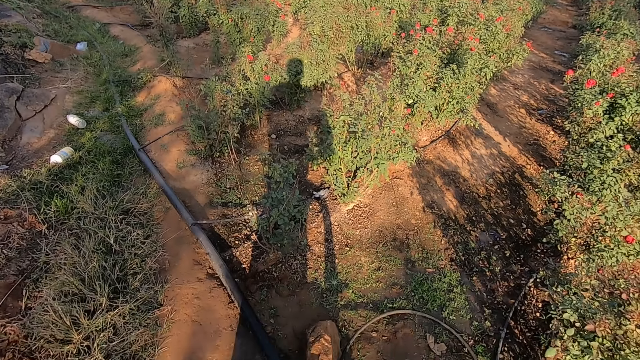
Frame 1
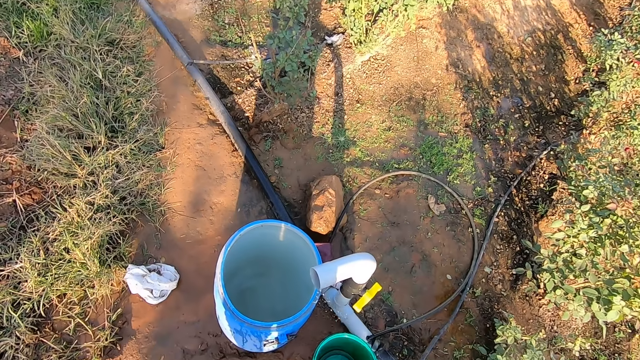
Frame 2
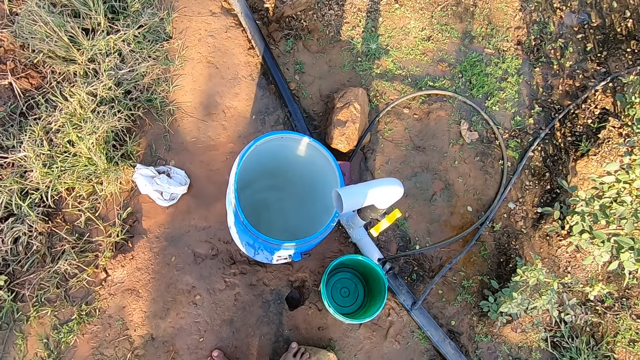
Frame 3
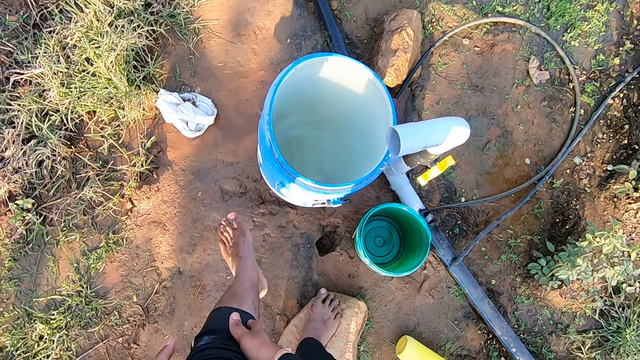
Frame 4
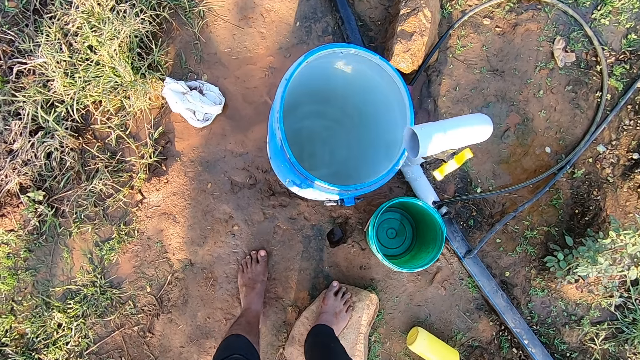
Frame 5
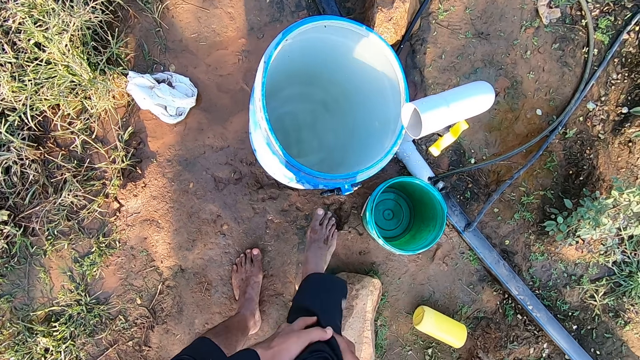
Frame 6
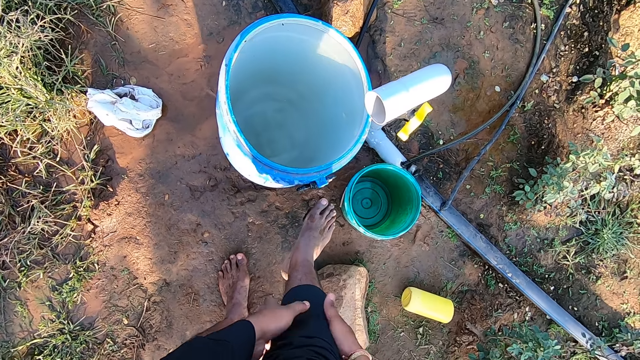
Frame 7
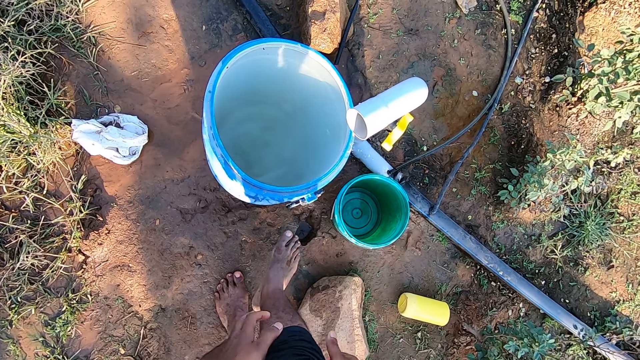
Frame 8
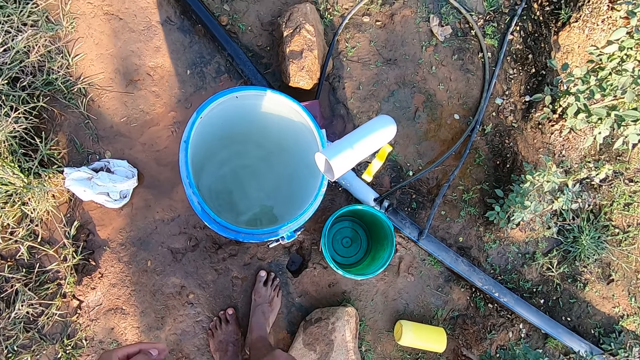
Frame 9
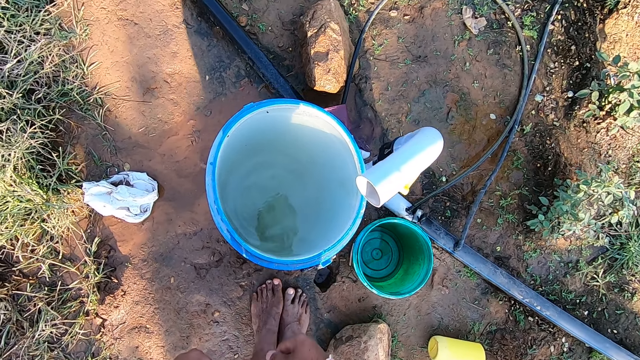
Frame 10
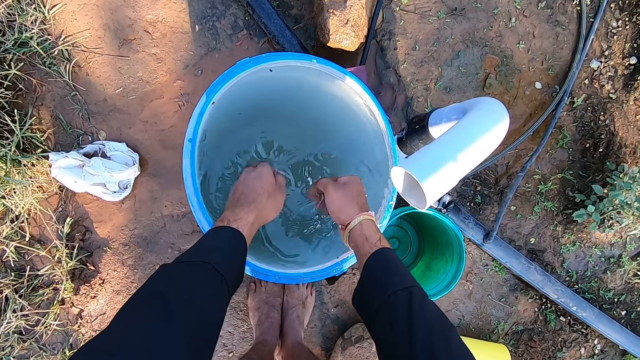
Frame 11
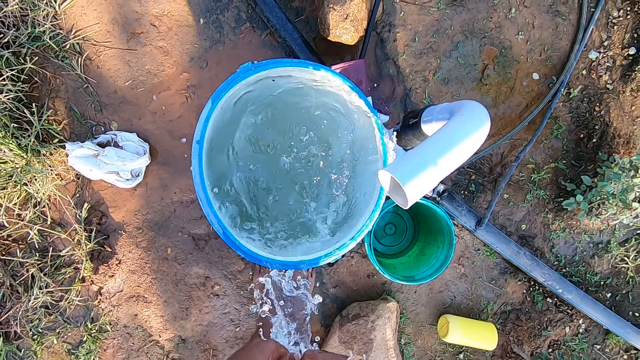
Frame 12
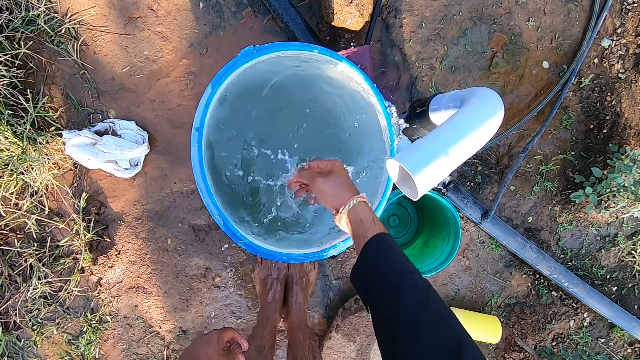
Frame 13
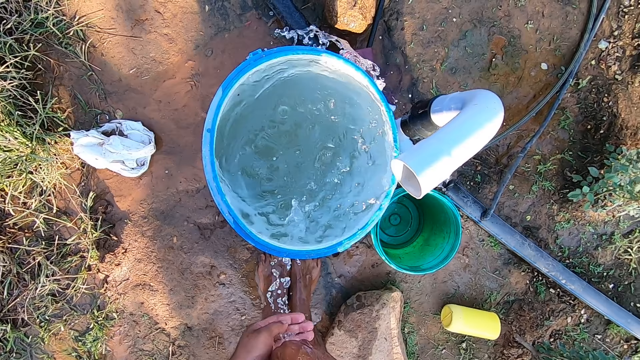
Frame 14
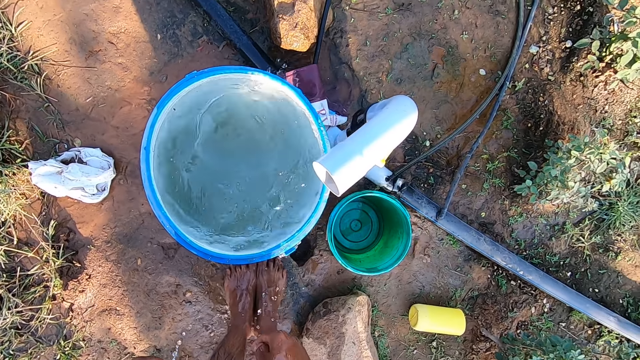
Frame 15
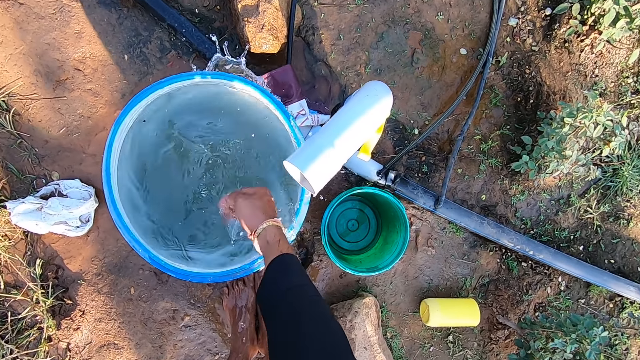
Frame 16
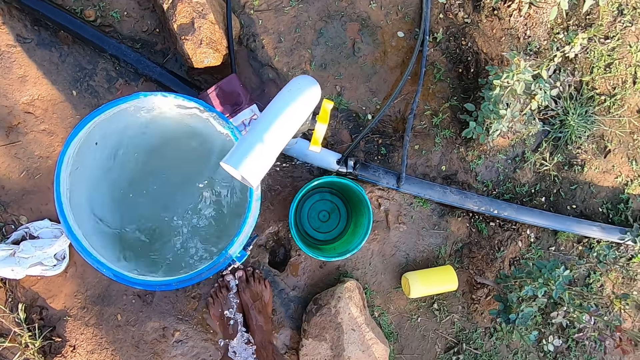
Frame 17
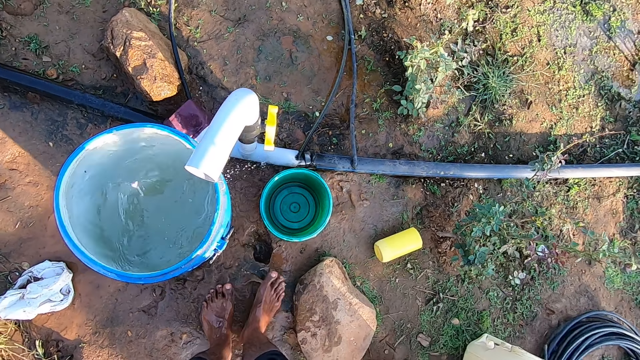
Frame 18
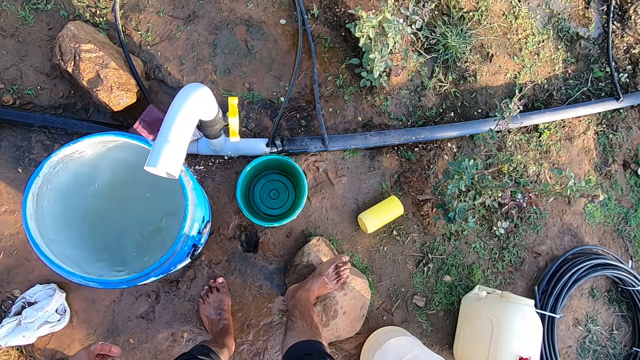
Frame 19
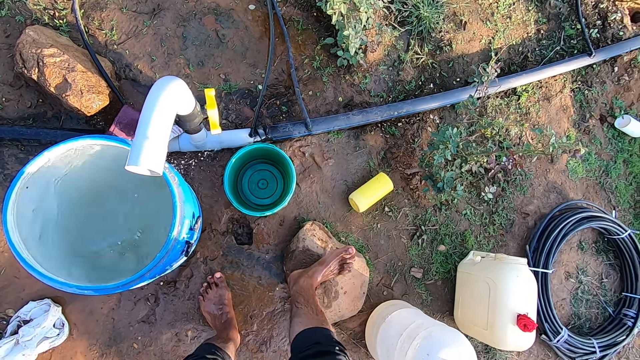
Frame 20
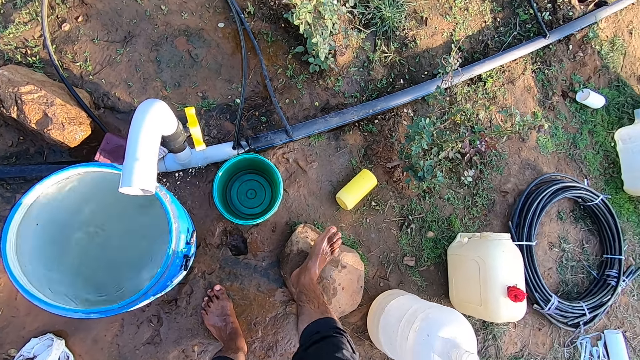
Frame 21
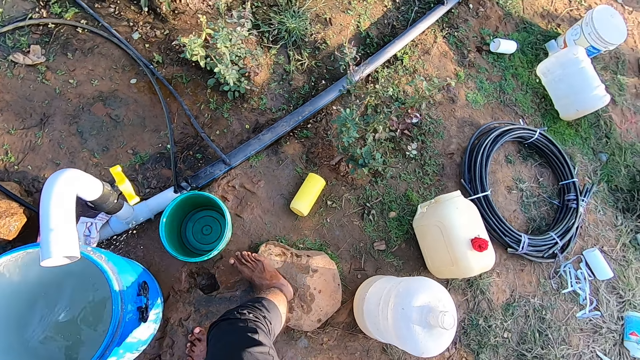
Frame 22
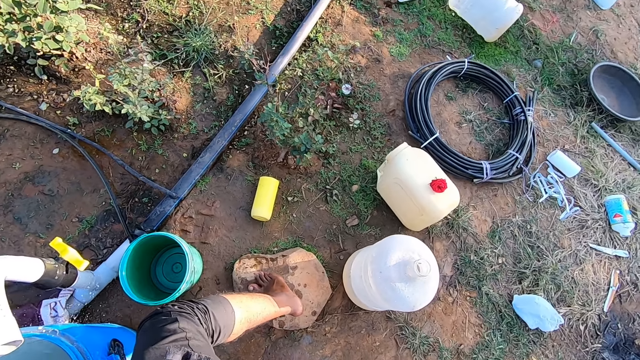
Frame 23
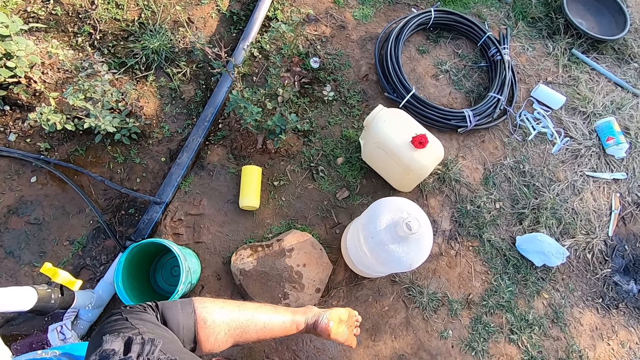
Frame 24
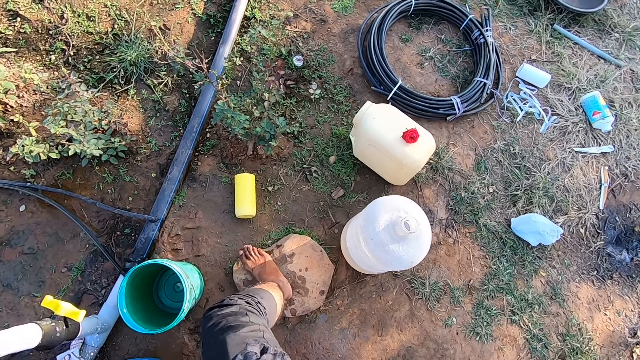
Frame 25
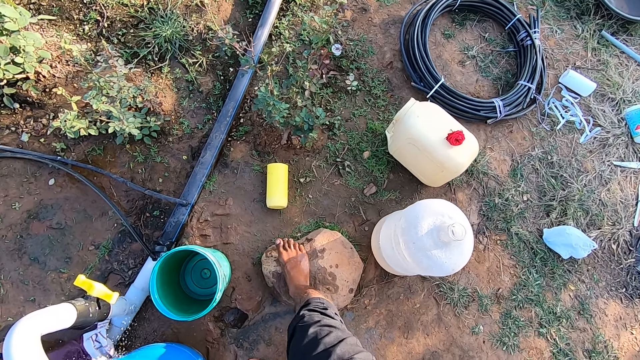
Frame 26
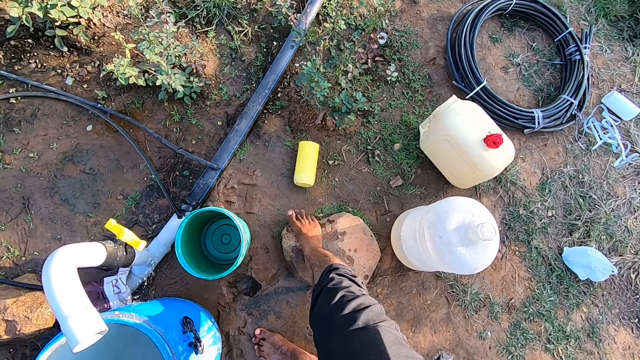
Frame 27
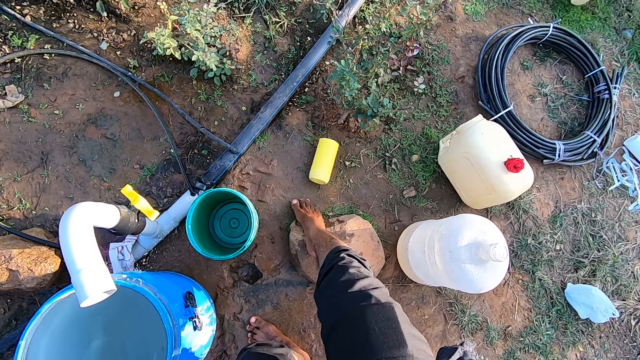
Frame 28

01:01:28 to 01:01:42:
The camera wearer pulls his trousers with his hands. He scoops water from a barrel of water on the ground with his hands. He pours water on his feet. He scrubs his right leg on a stone on the ground.

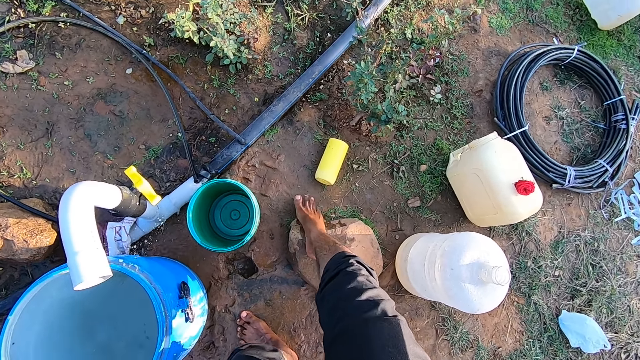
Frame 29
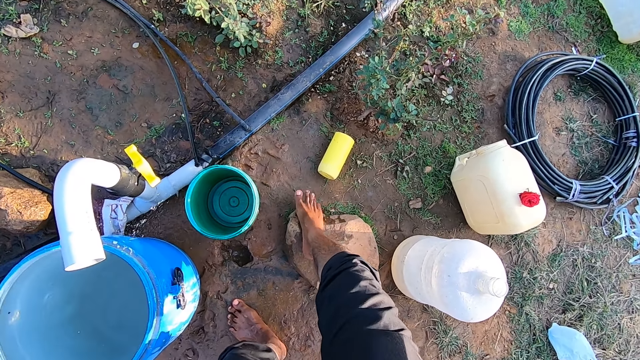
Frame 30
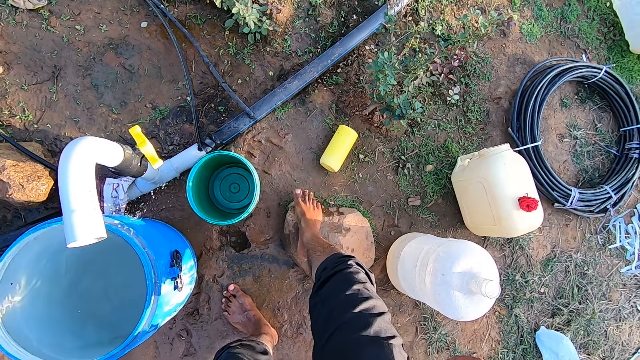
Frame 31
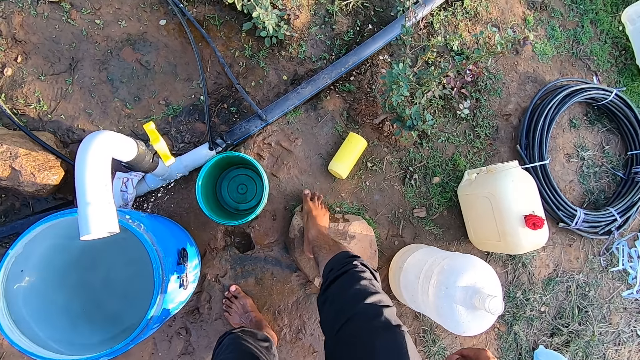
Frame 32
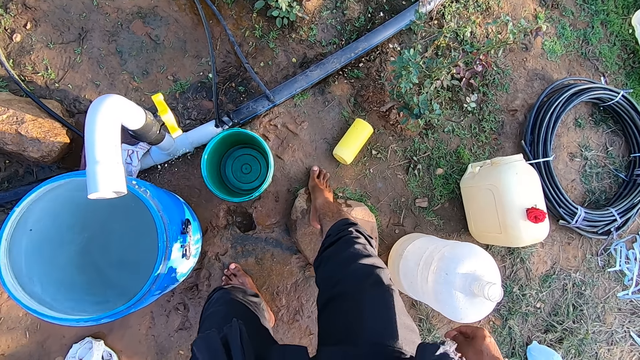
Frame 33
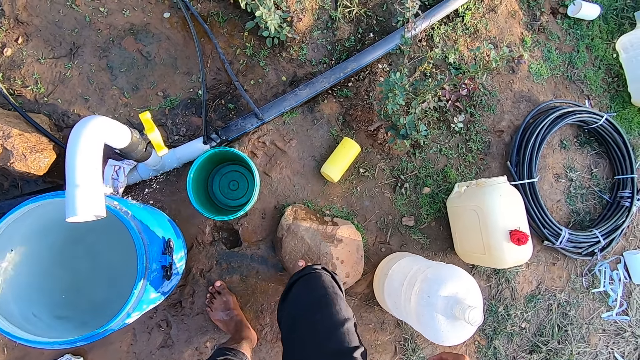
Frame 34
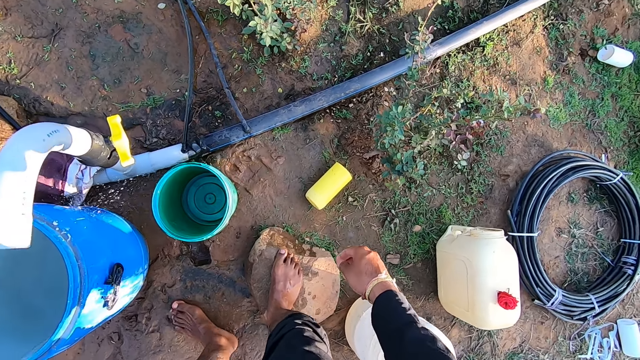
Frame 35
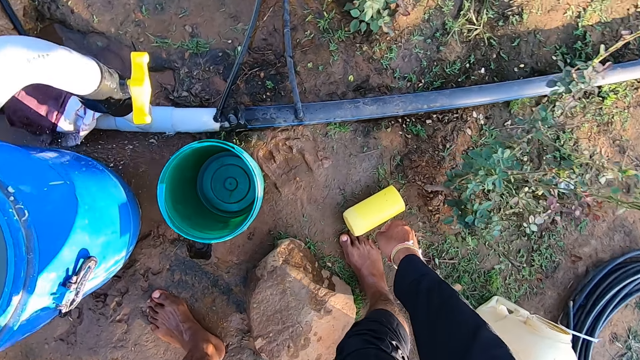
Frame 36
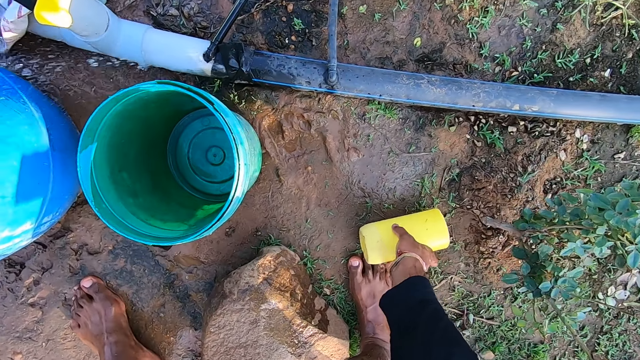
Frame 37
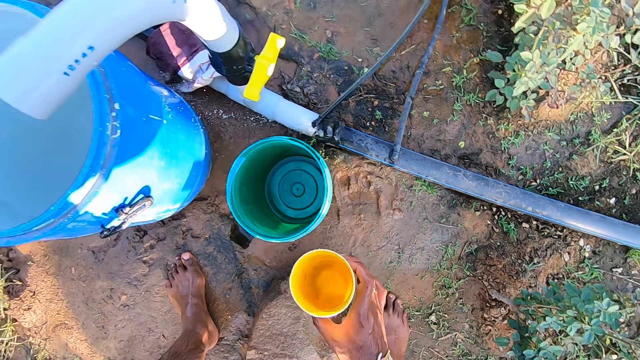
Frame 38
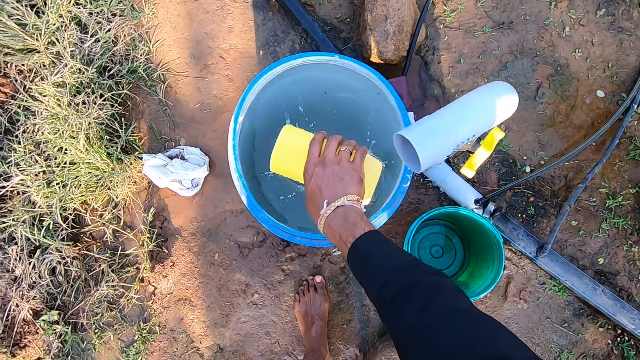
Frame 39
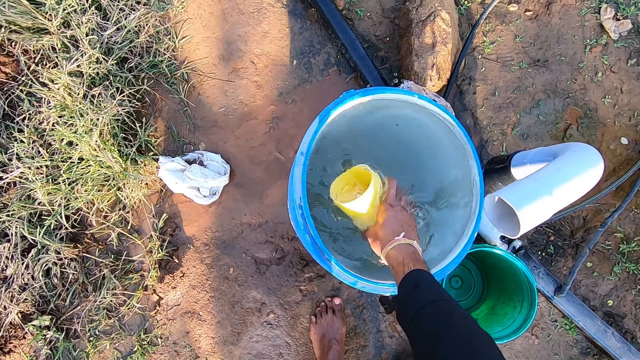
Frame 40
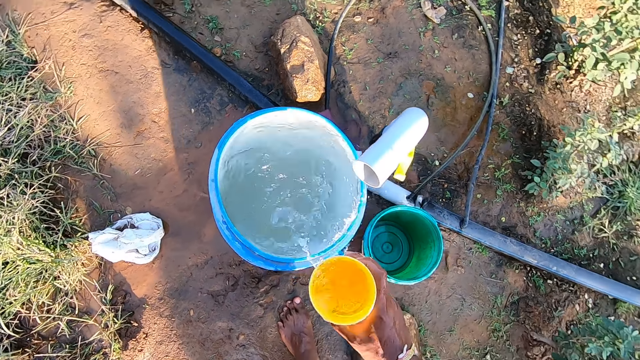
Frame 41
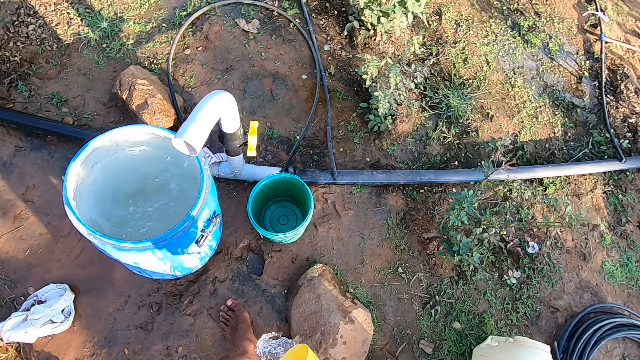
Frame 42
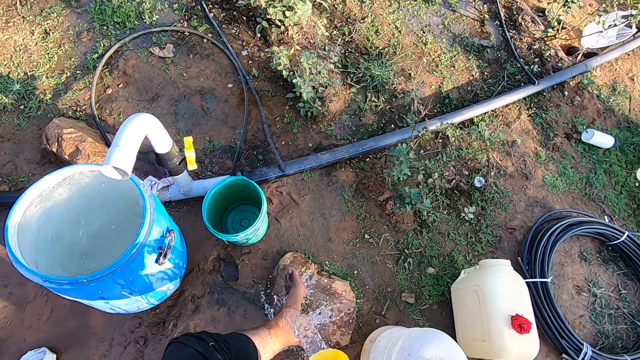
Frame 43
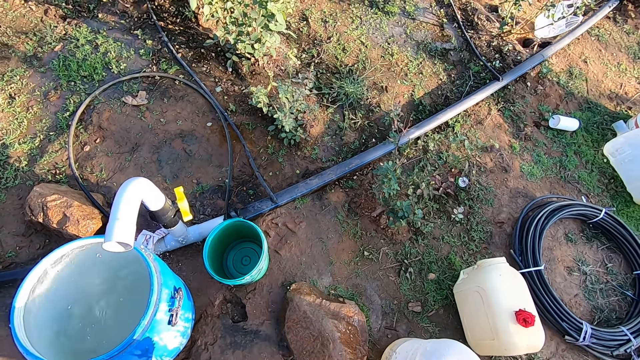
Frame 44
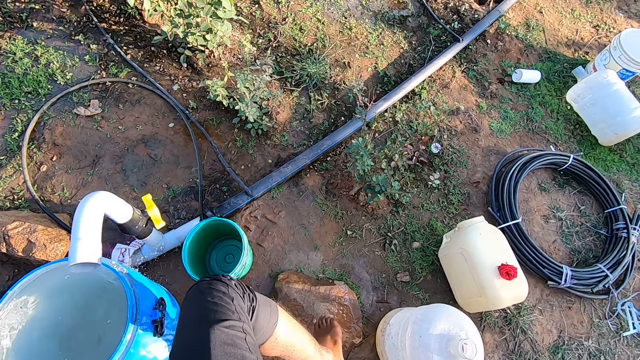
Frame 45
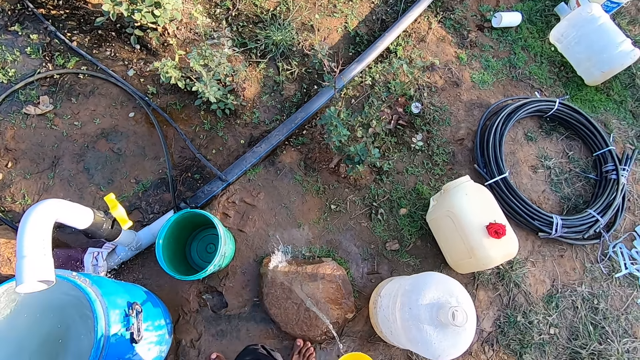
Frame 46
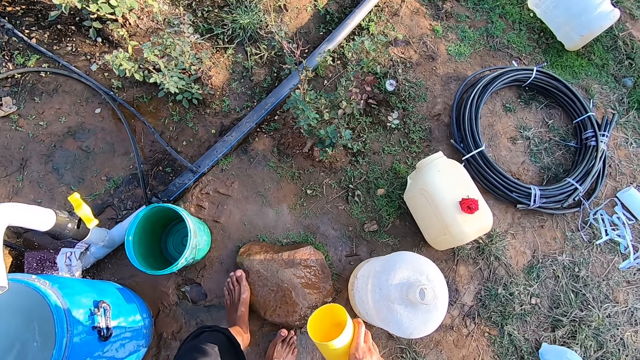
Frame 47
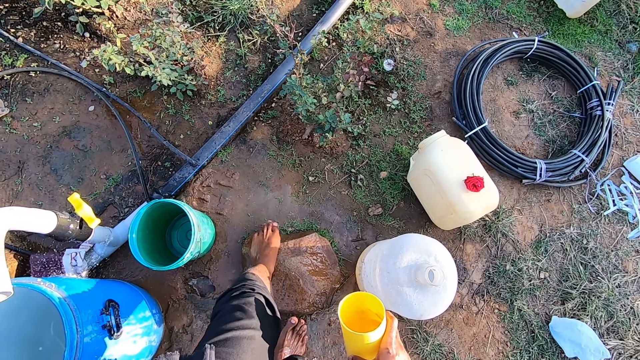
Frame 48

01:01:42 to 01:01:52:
The camera wearer picks up a yellow cup from the ground with his right hand. He takes water from the barrel of water with the yellow cup in his right hand. He pours water from the yellow cup in his right hand on his left leg. He pours water from the yellow cup in his right hand on his right leg.
